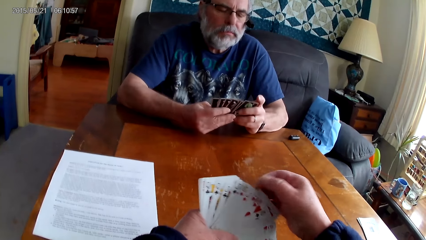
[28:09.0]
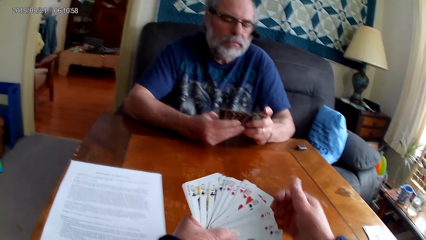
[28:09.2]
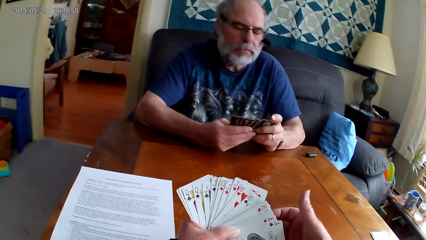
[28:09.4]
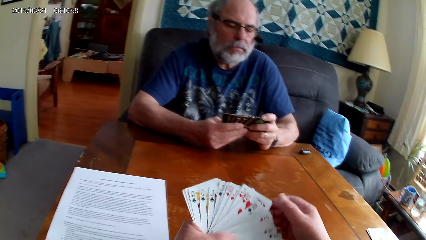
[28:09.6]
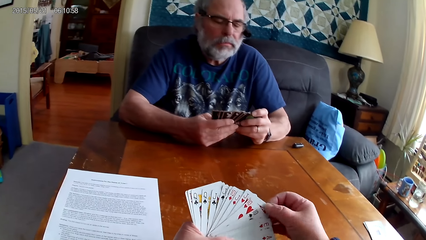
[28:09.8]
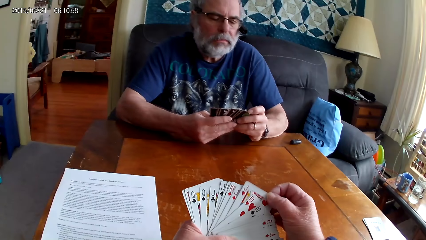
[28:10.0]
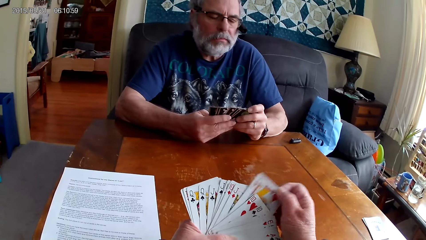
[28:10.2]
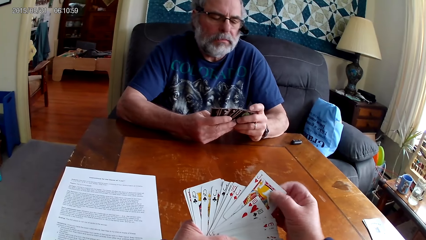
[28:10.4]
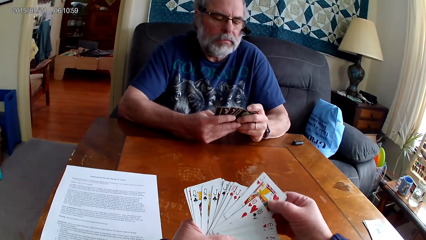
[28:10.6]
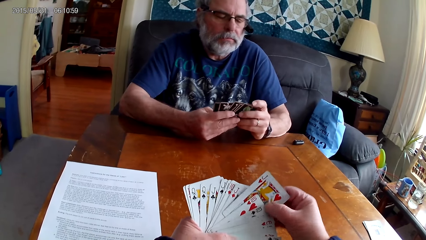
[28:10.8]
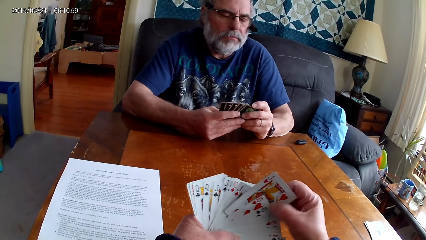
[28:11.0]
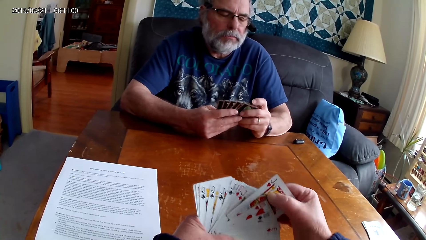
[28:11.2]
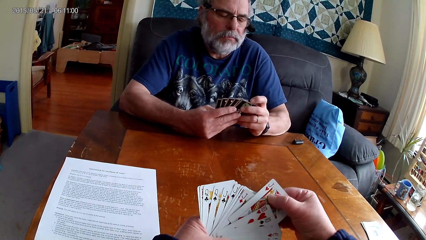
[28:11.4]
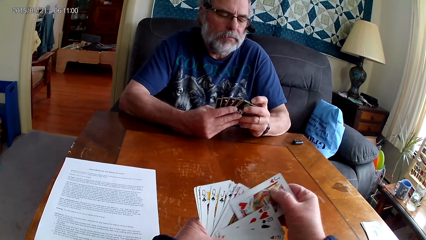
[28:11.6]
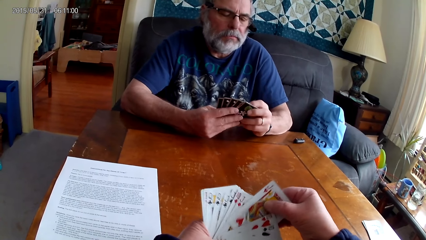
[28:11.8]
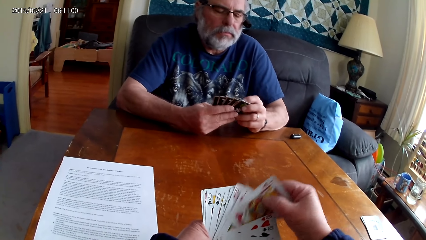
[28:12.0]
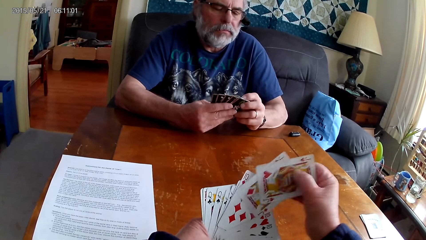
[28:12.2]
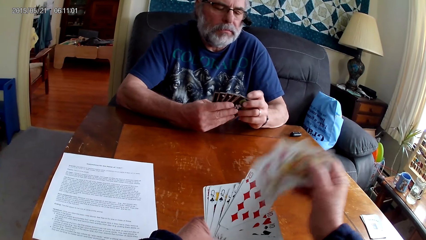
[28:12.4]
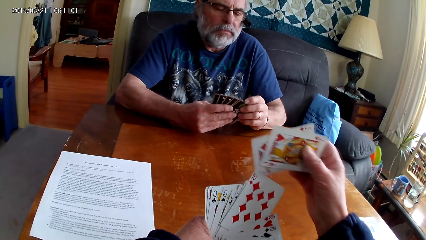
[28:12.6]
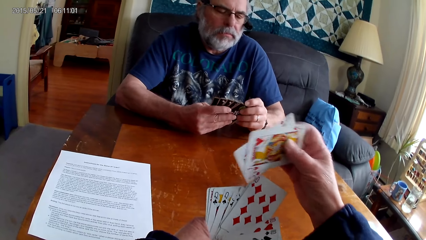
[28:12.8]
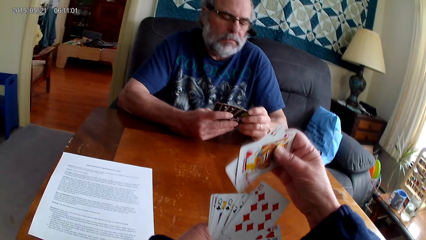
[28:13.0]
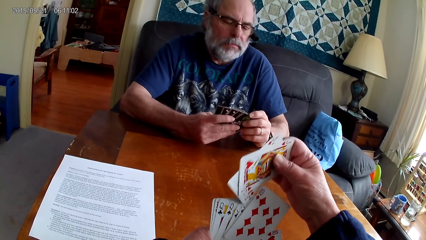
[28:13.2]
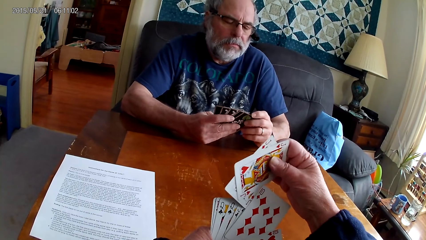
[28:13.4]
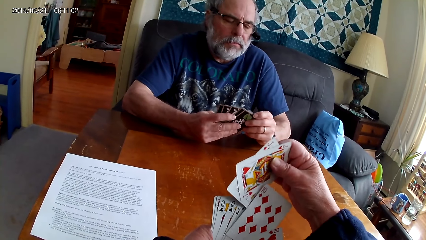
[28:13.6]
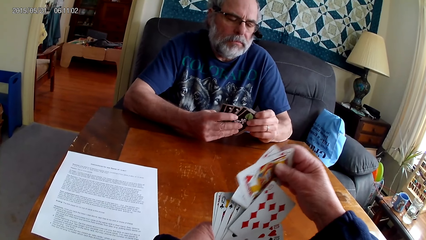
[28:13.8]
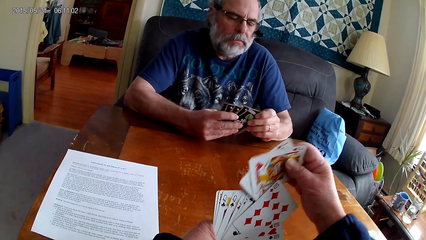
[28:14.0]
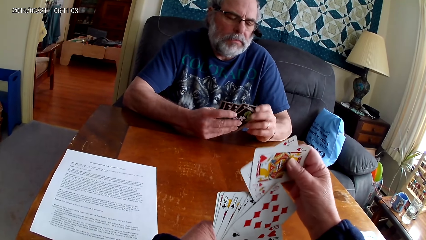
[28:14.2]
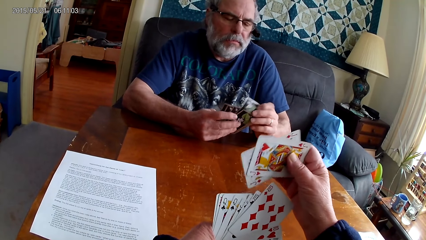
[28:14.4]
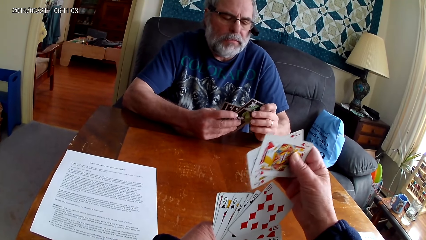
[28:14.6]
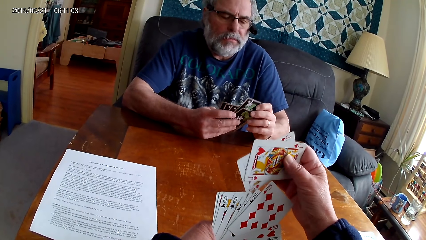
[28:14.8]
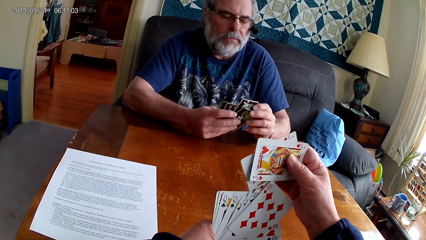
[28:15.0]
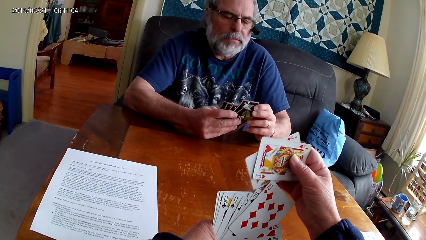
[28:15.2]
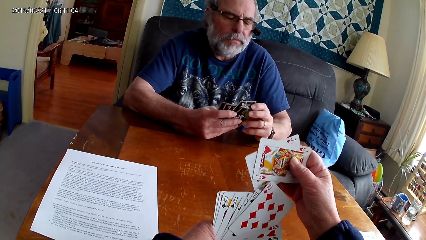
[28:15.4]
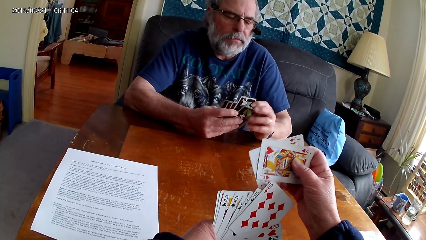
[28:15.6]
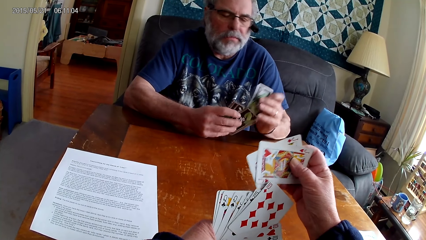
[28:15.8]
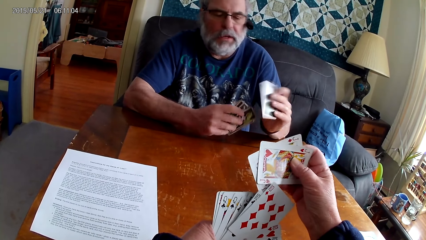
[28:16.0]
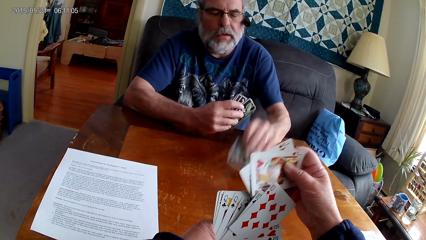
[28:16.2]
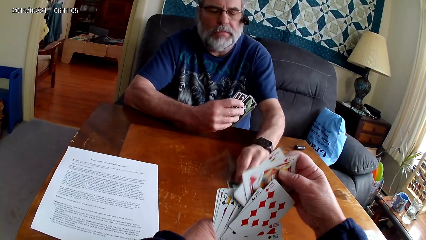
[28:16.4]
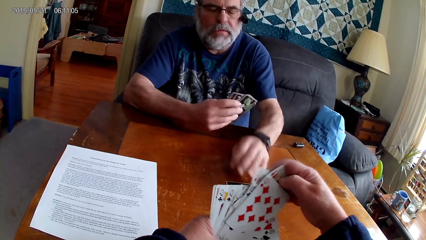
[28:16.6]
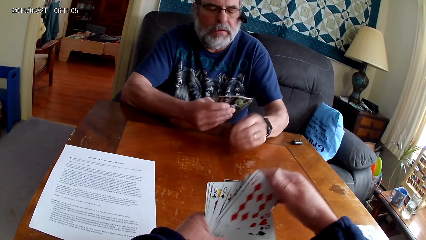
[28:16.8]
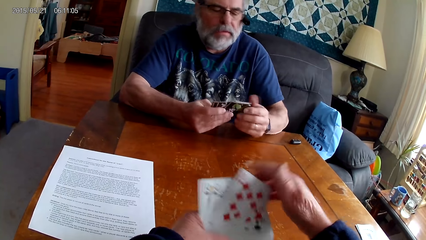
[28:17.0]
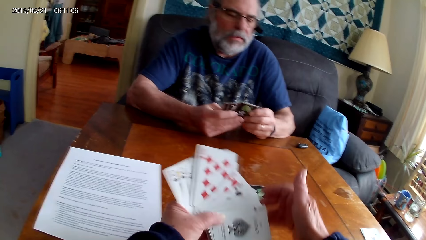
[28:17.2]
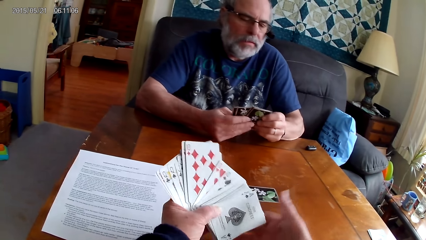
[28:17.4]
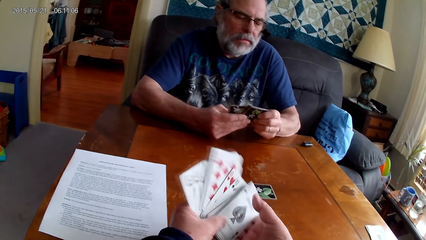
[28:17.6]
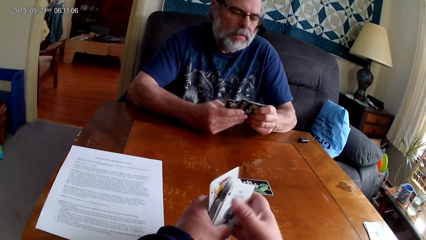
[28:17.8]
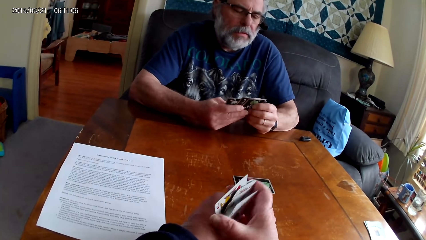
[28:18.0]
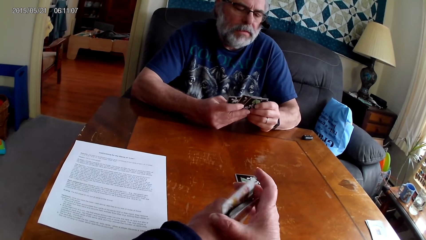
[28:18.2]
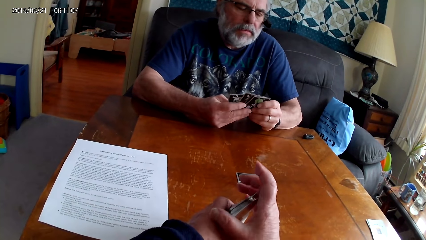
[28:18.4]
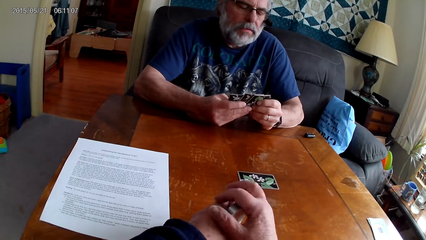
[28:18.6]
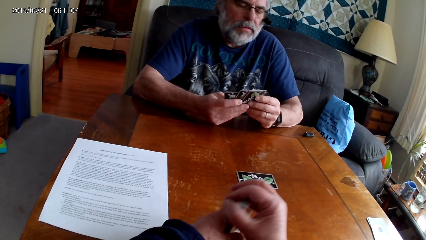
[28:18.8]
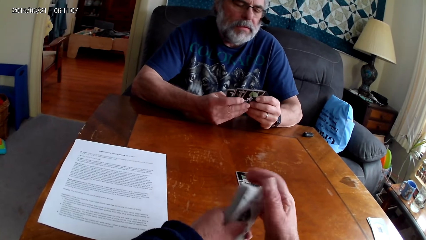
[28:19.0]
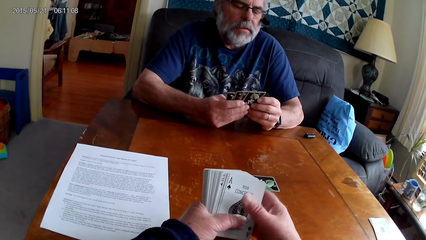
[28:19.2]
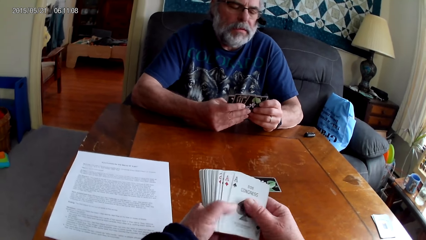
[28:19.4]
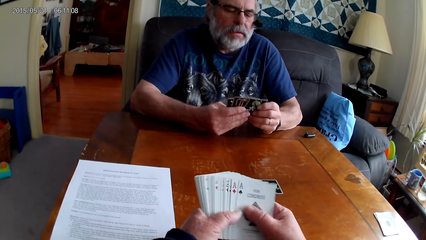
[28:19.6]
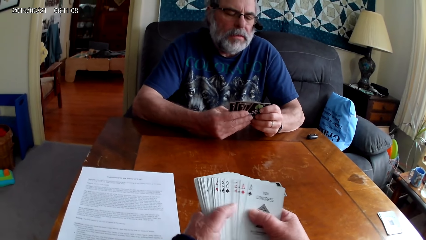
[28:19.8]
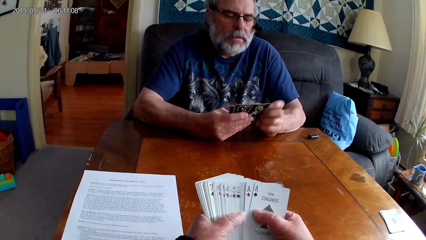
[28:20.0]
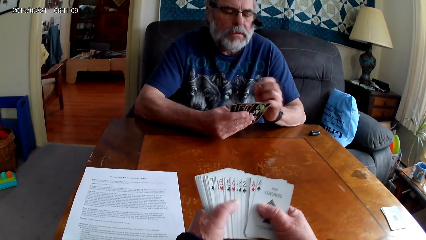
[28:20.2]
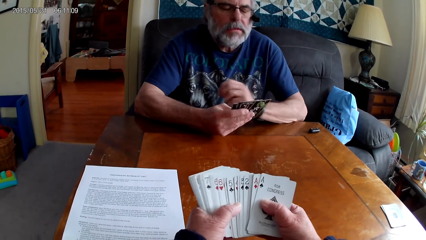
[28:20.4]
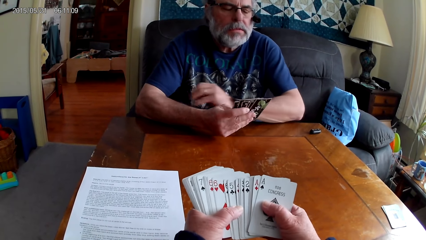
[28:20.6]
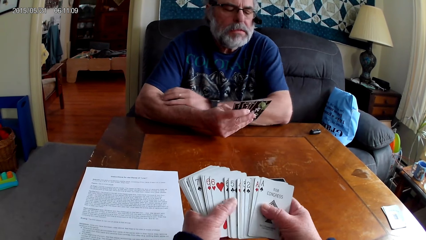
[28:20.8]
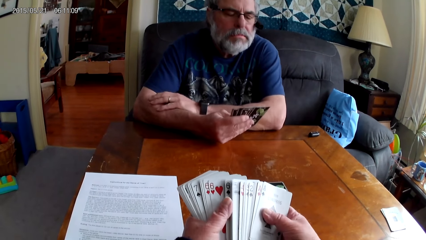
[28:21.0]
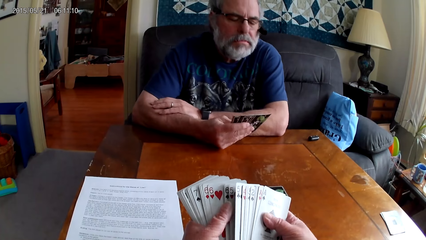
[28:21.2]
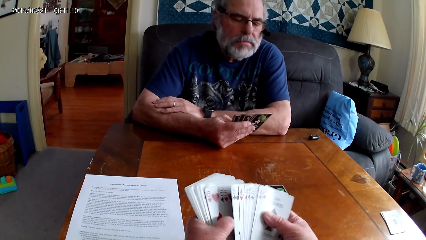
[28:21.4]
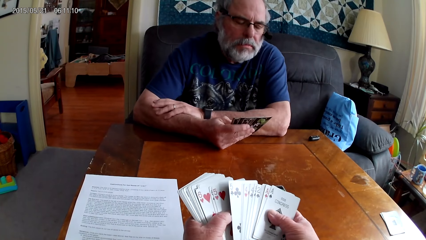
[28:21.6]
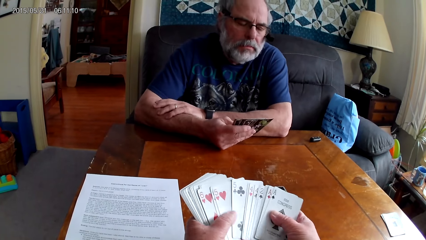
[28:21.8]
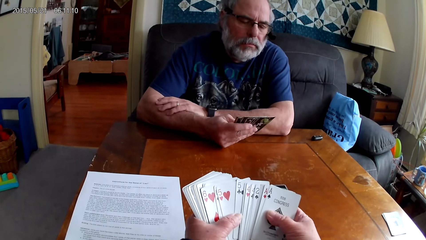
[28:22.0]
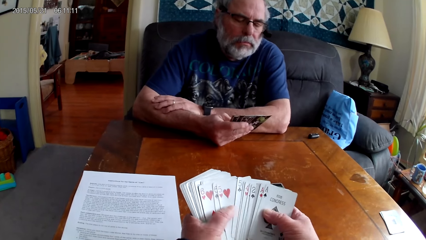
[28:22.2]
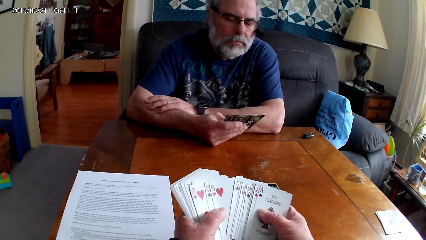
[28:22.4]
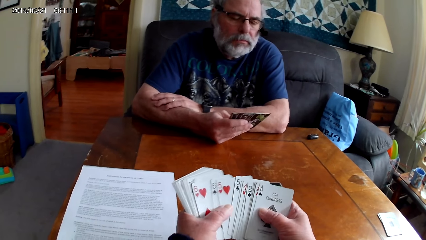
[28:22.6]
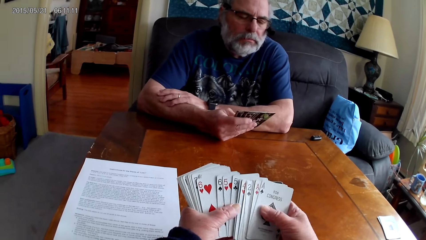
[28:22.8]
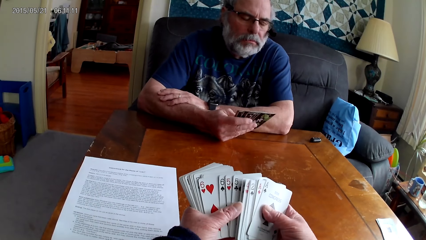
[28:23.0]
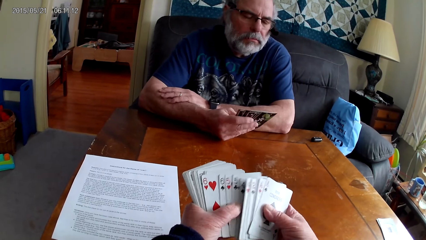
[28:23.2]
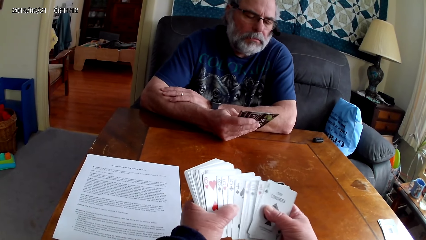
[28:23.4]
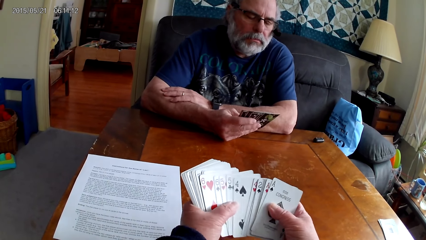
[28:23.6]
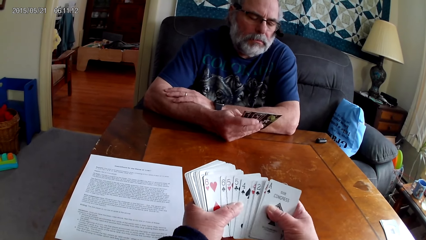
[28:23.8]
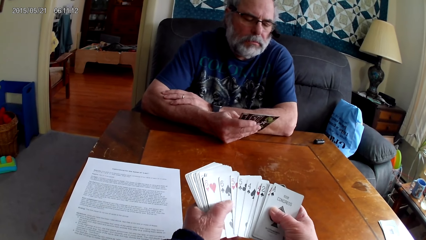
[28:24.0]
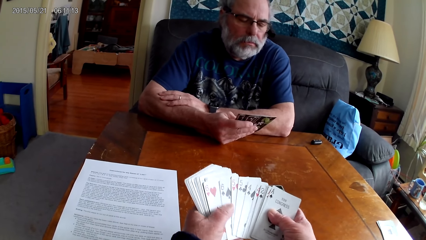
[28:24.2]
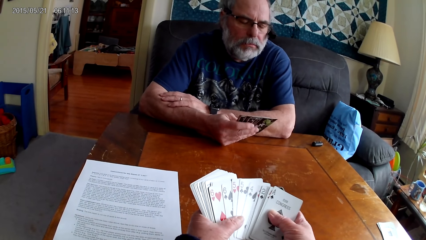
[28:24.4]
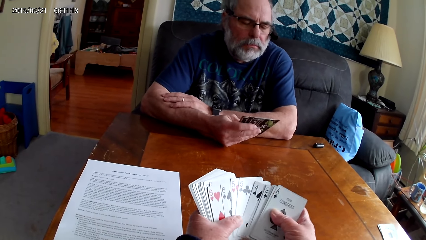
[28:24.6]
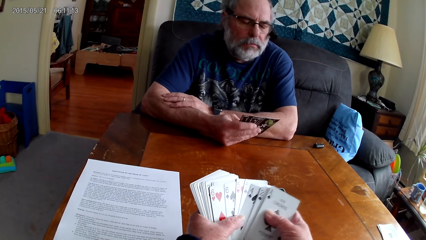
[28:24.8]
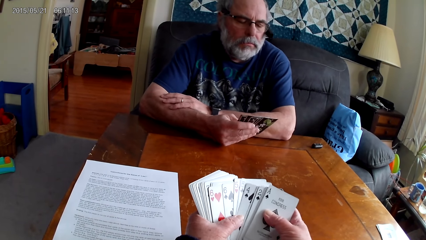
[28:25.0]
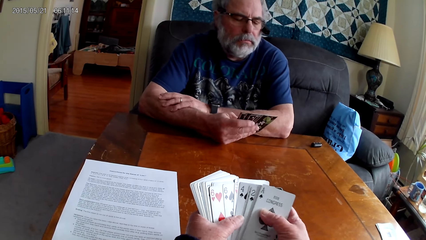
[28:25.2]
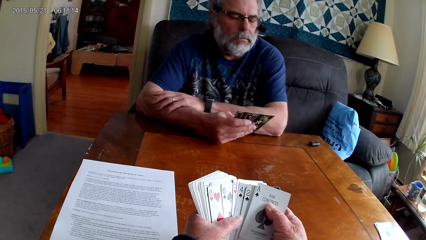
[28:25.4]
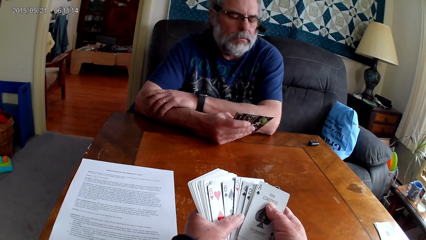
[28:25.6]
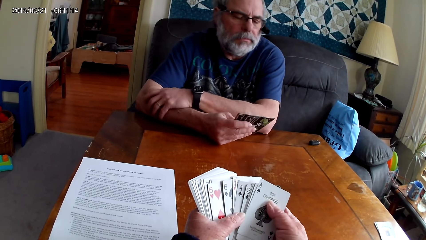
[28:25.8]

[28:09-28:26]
The camera wearer puts poker cards on the table. A person puts a card on the table. The camera wearer arranges cards on the table.
